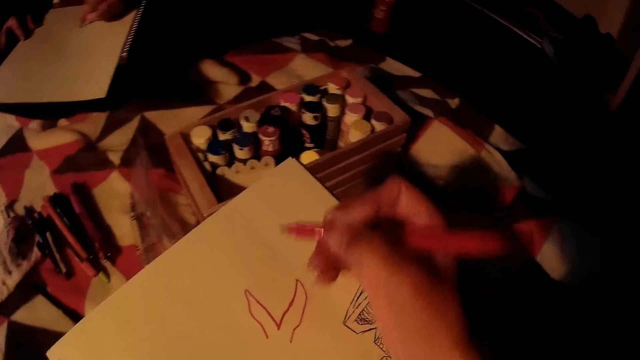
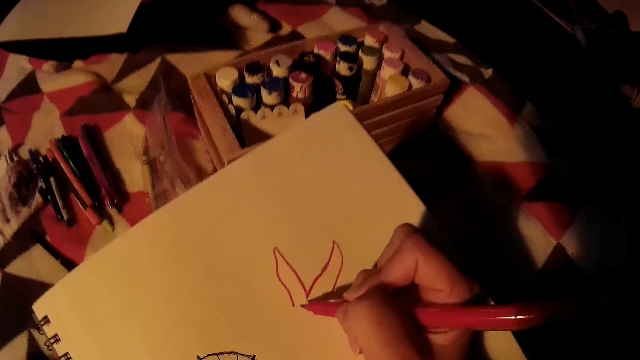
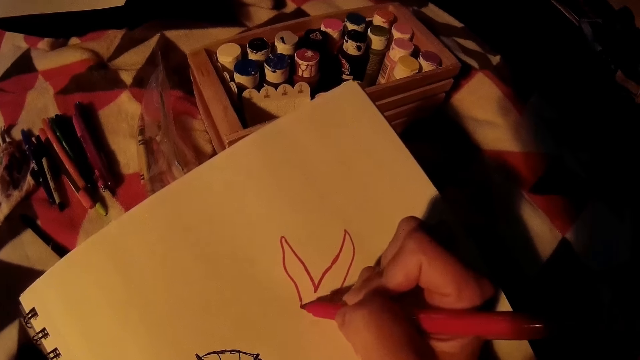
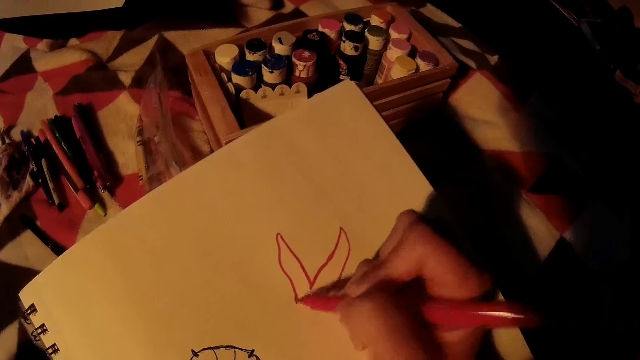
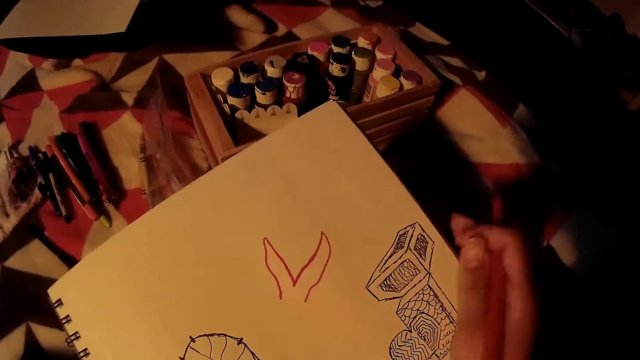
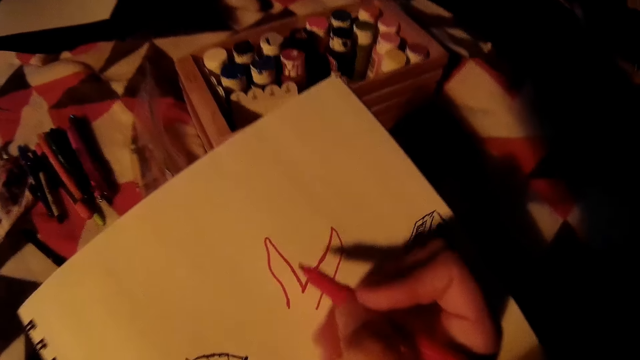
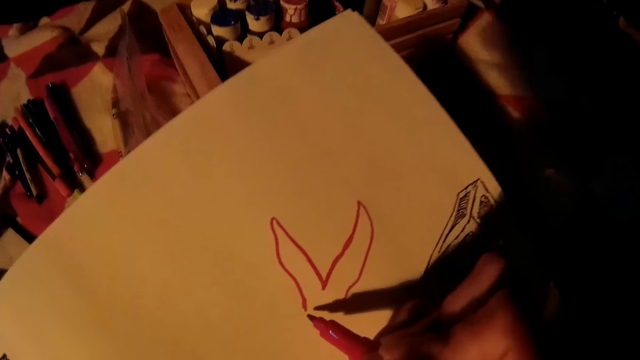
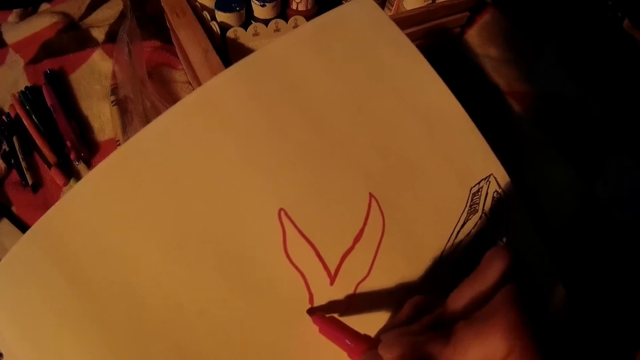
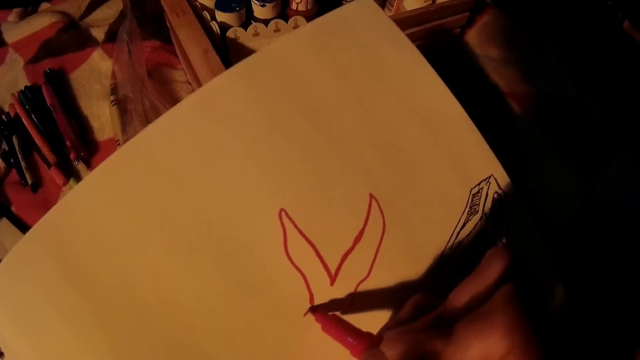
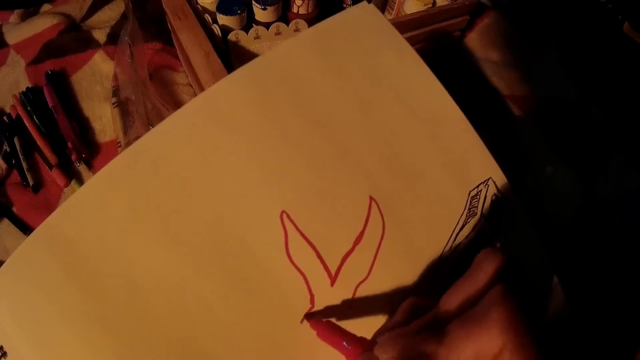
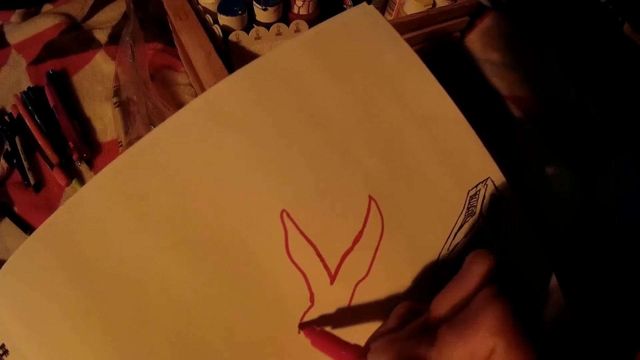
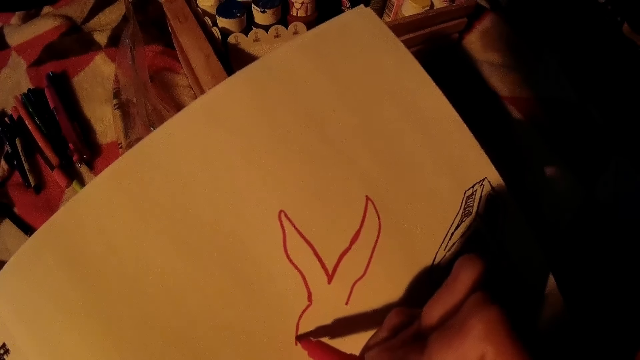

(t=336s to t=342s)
The camera wearer adjusts the book with her right hand. She draws on the book with the red pen in her right hand.

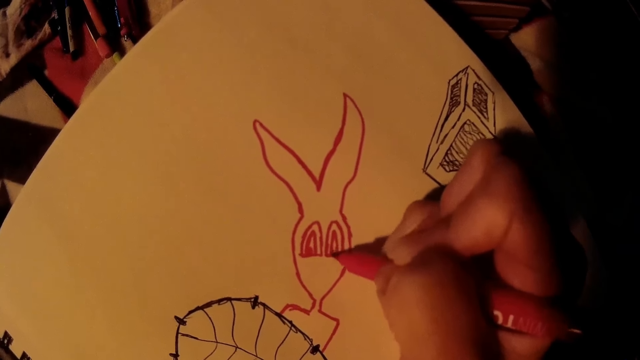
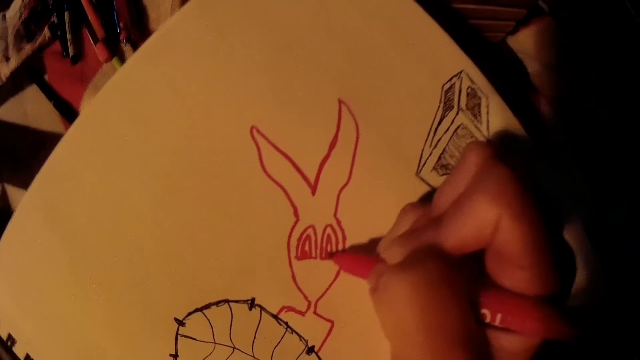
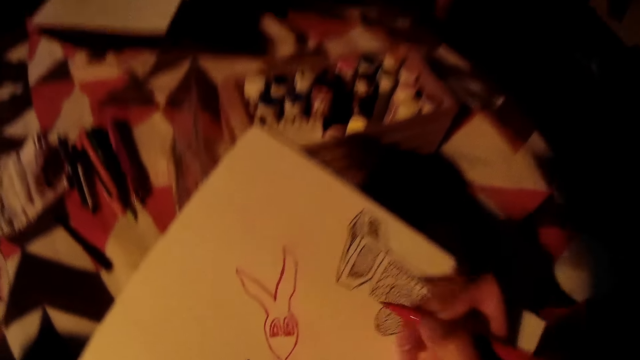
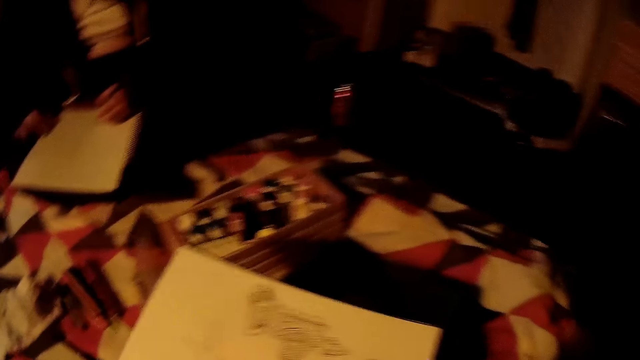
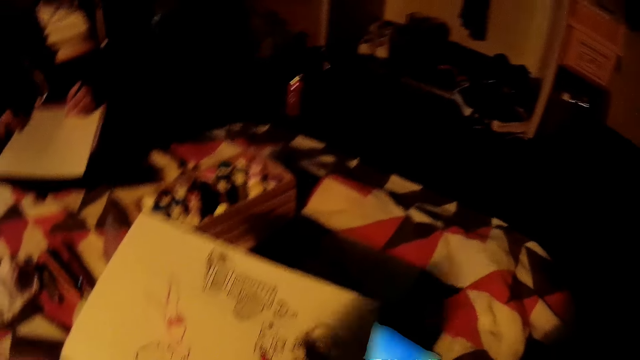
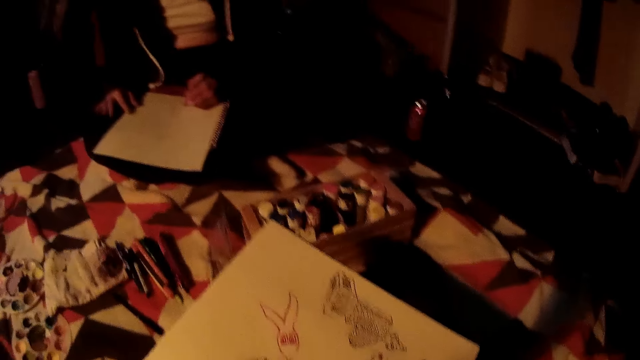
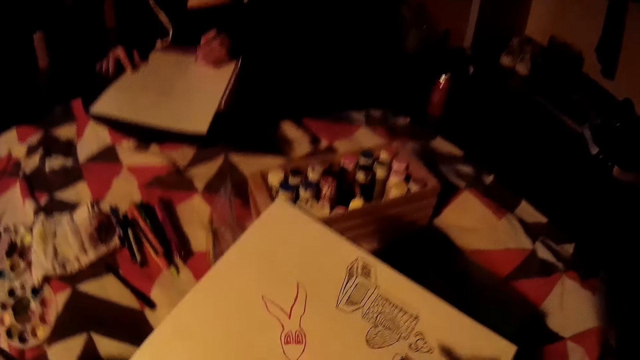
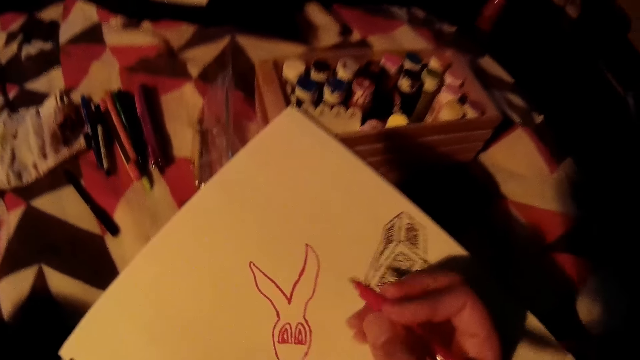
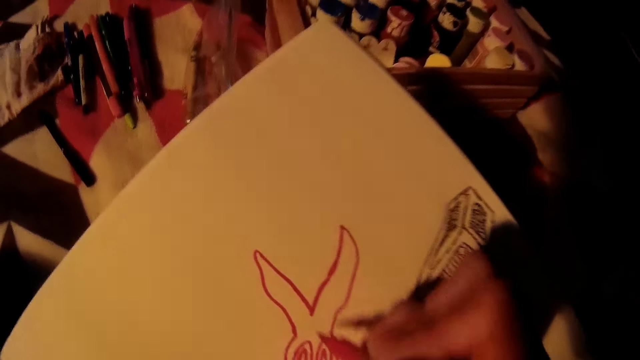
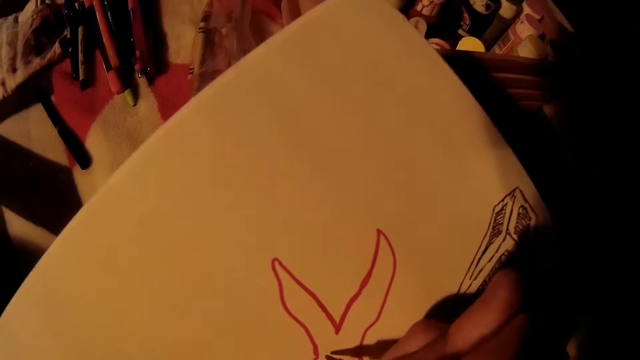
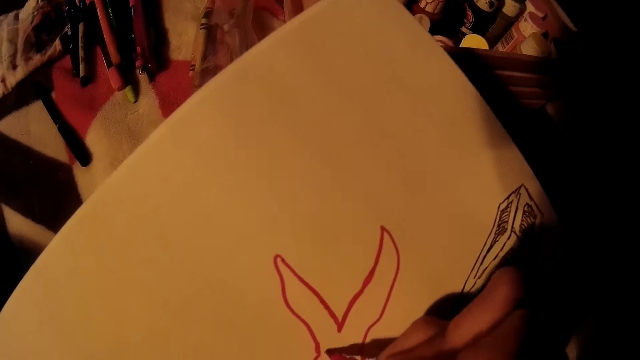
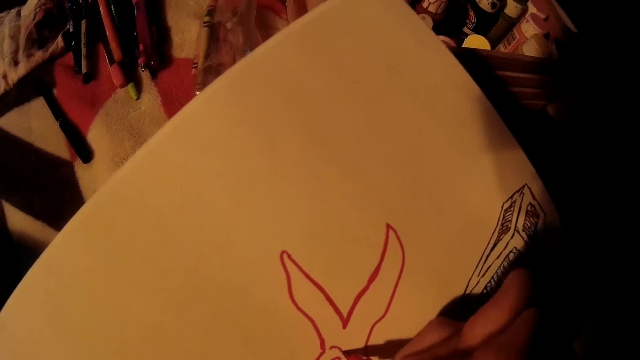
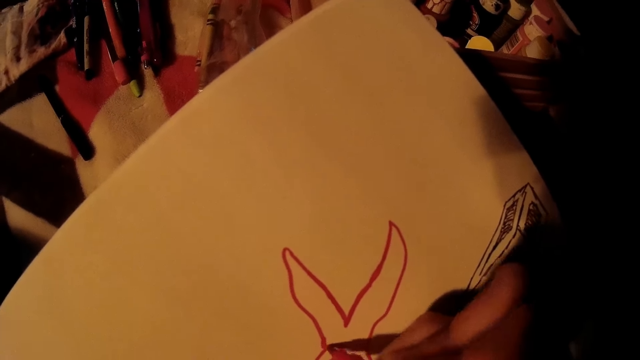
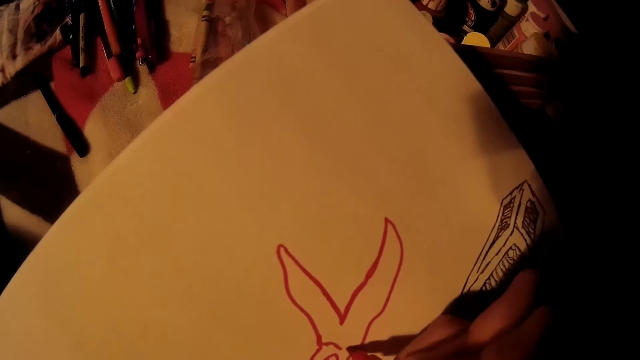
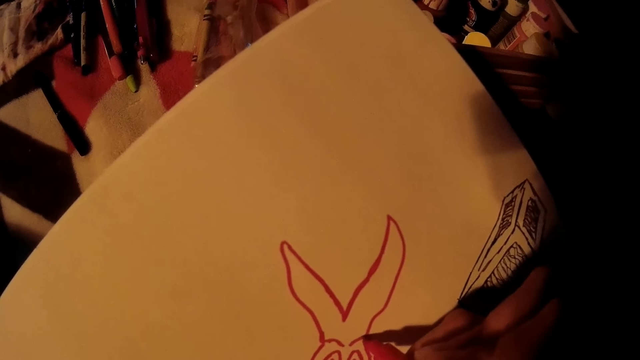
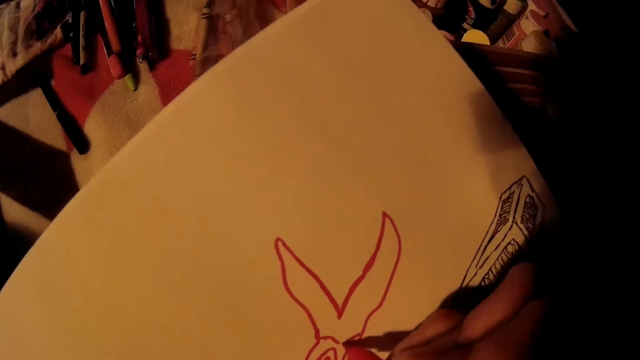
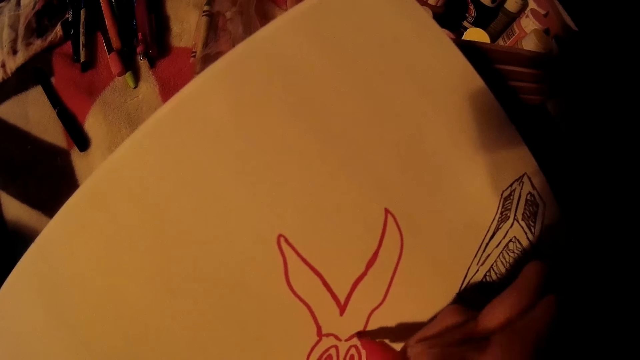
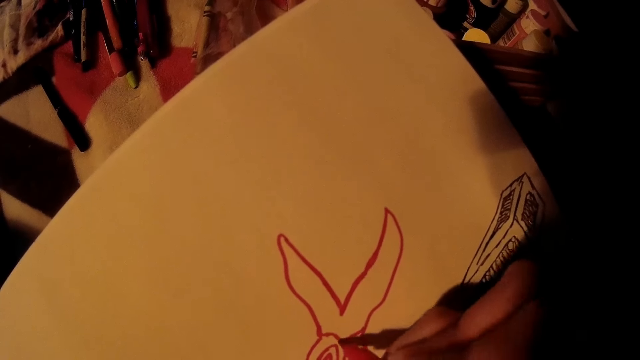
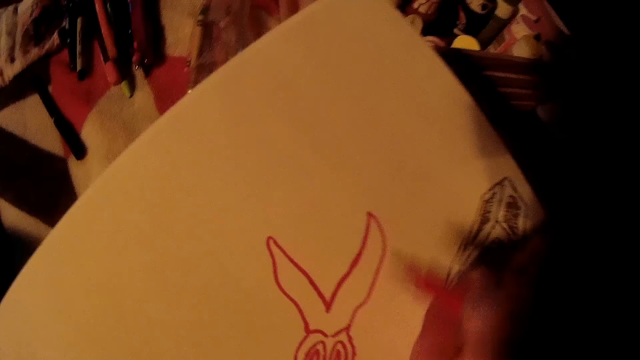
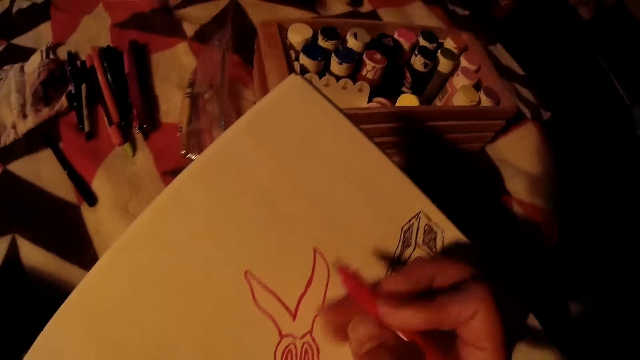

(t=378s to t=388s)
The camera wearer adjusts the book with her right hand. She looks at the drawing. She draws on the book with the red pen in her hand.
